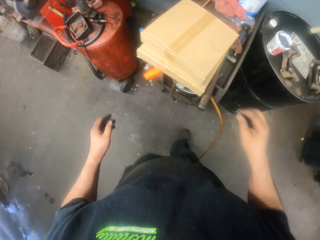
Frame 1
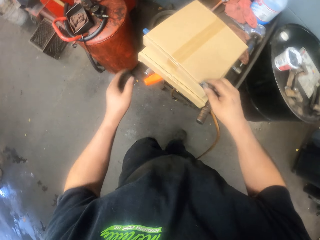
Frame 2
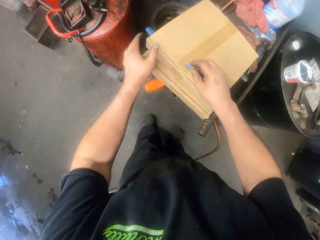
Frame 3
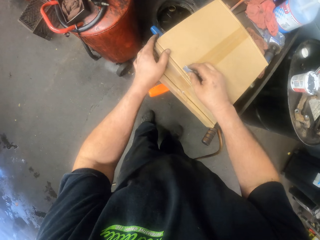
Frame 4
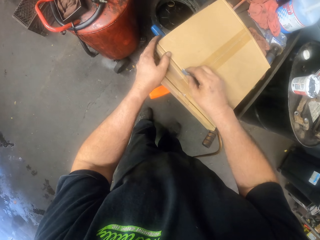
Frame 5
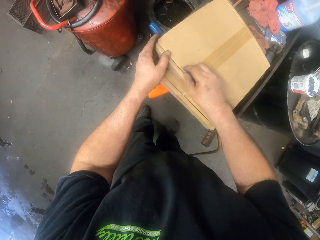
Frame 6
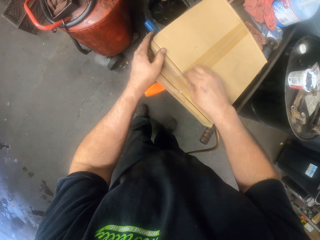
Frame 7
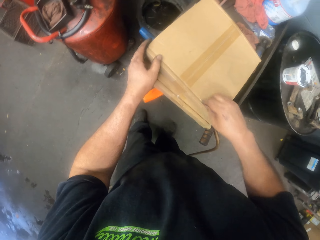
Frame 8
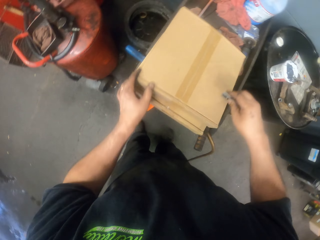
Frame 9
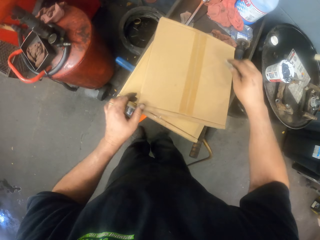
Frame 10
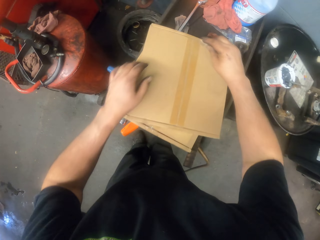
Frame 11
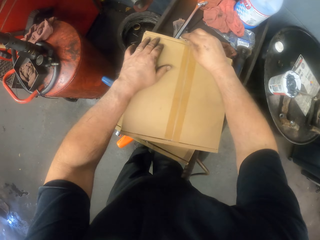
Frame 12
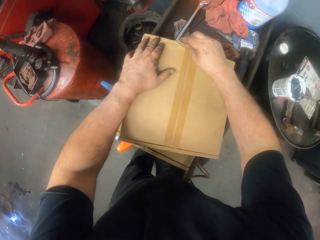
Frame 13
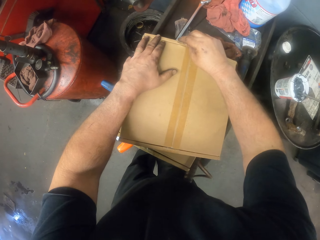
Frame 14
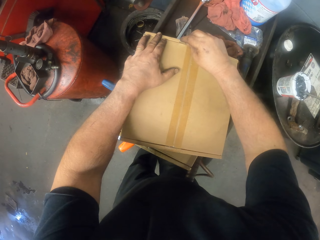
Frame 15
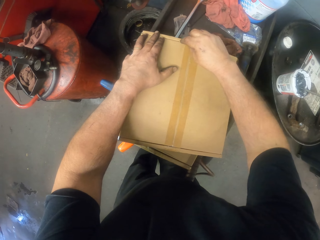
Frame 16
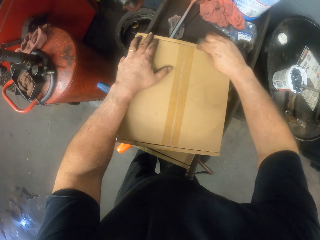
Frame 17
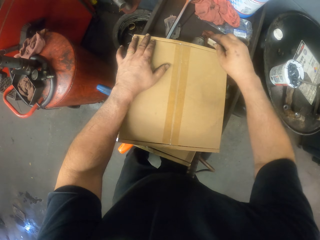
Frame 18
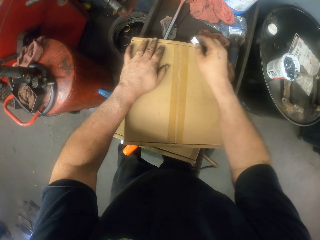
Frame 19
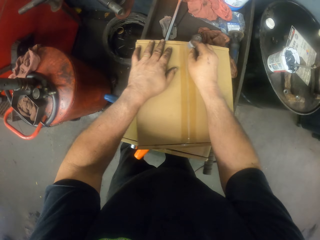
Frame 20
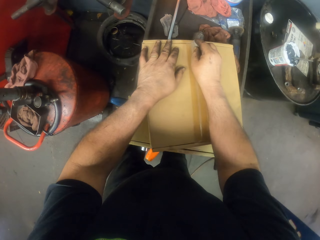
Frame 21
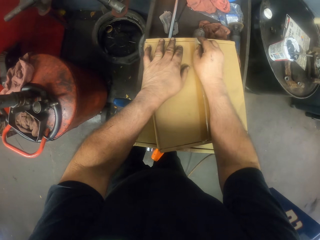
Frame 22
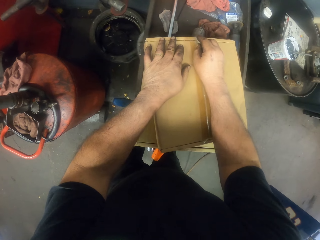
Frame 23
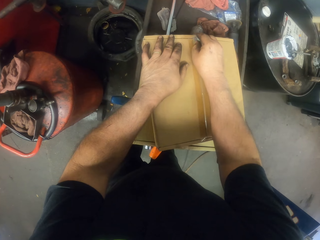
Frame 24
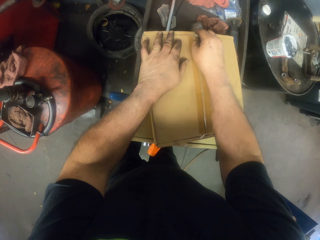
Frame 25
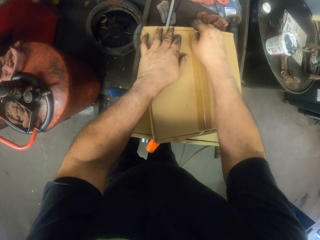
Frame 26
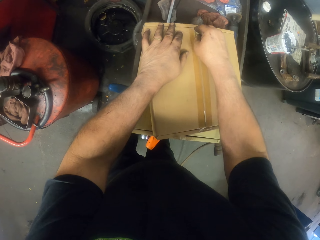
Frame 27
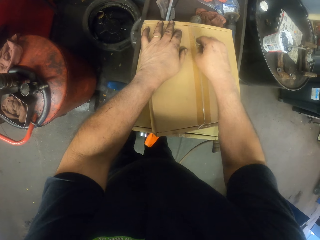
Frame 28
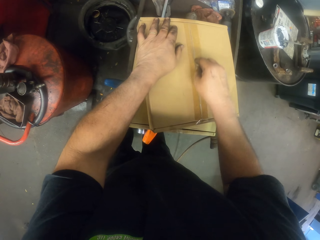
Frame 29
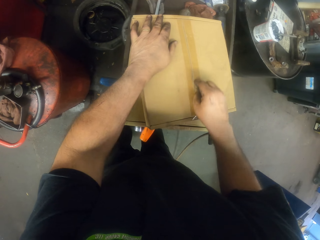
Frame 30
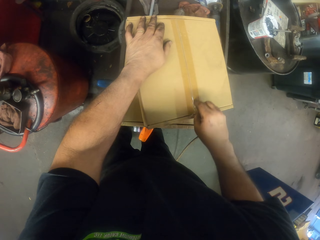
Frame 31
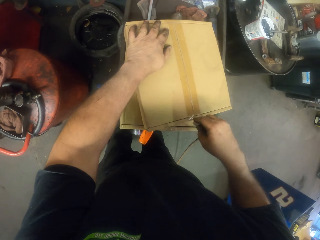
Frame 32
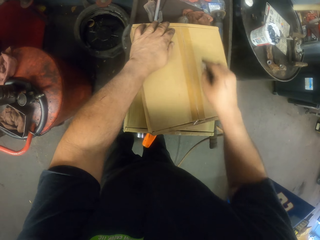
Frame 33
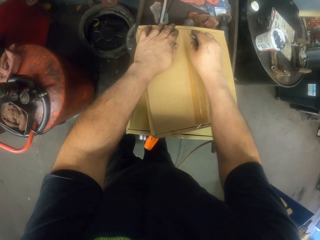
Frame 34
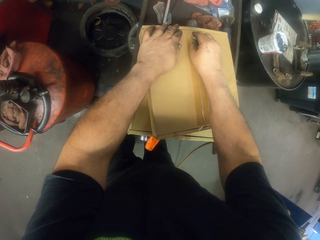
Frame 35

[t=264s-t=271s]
The camera wearer cuts the sellotape on the box.

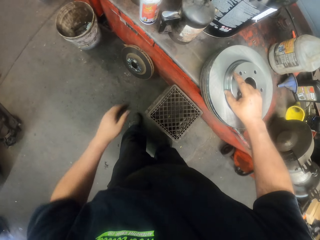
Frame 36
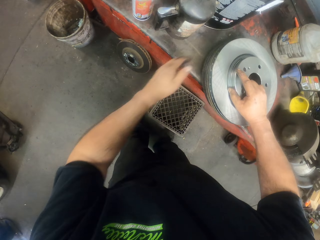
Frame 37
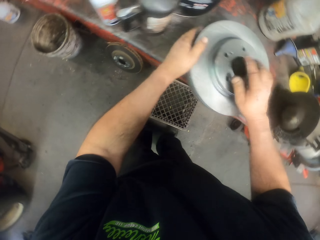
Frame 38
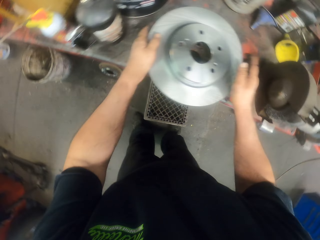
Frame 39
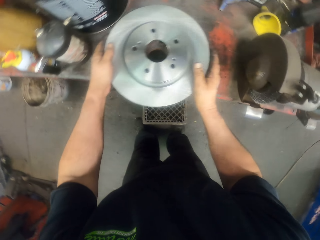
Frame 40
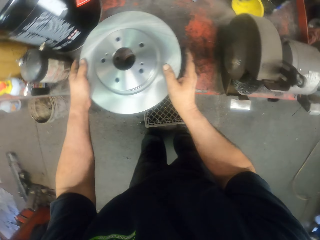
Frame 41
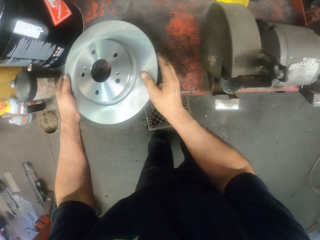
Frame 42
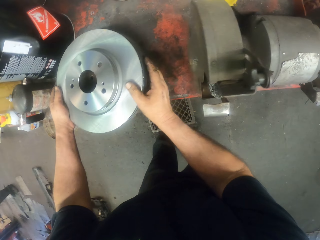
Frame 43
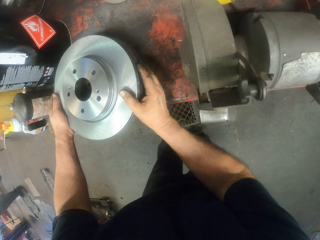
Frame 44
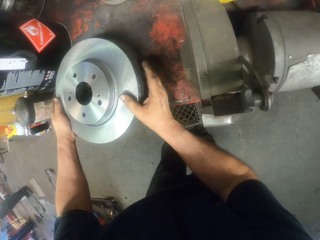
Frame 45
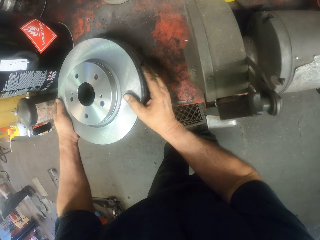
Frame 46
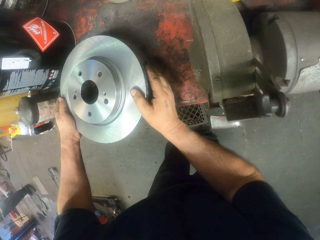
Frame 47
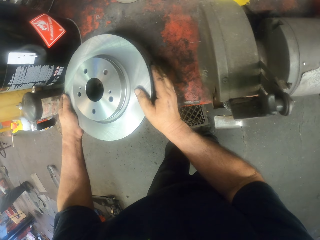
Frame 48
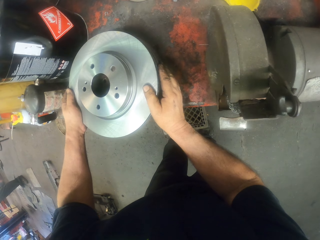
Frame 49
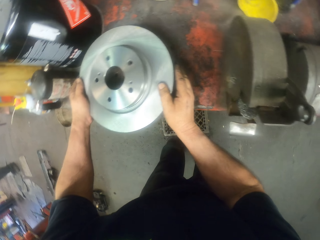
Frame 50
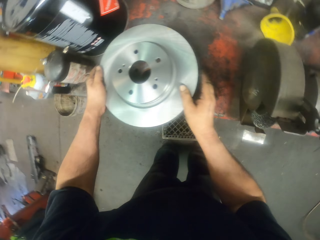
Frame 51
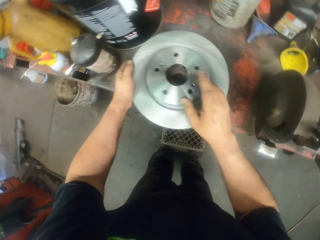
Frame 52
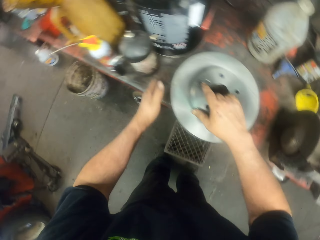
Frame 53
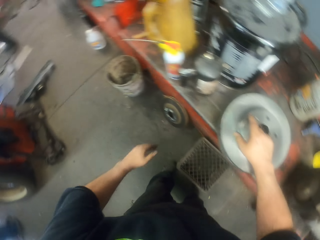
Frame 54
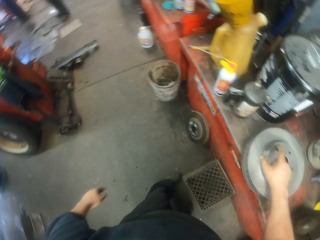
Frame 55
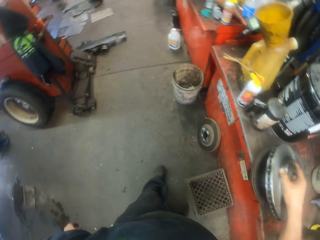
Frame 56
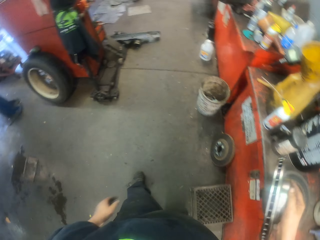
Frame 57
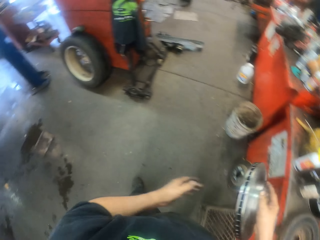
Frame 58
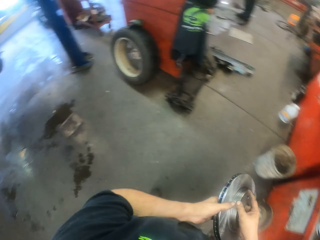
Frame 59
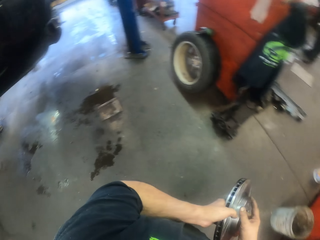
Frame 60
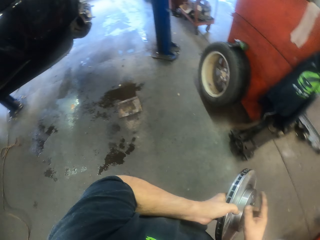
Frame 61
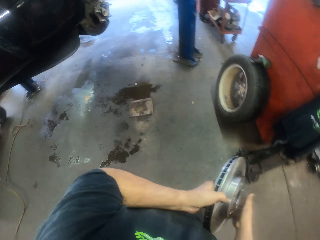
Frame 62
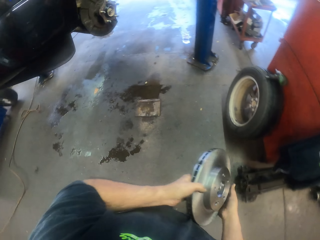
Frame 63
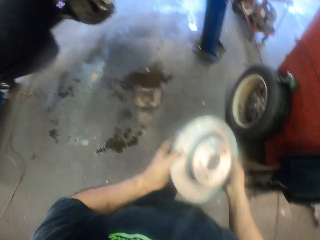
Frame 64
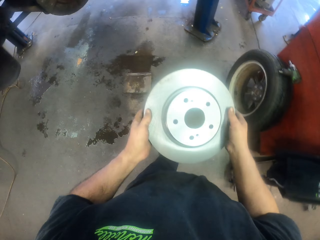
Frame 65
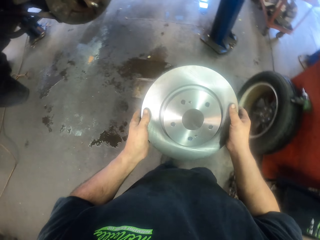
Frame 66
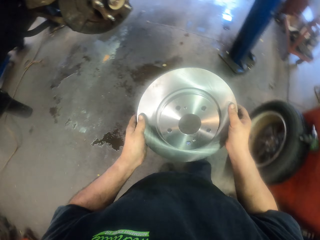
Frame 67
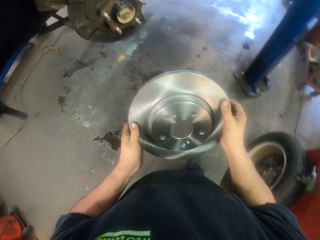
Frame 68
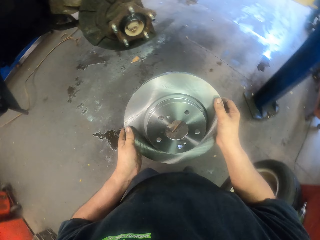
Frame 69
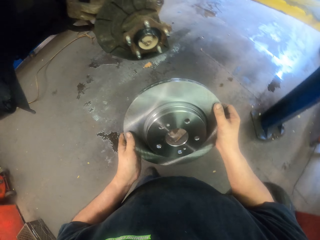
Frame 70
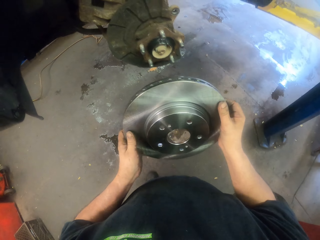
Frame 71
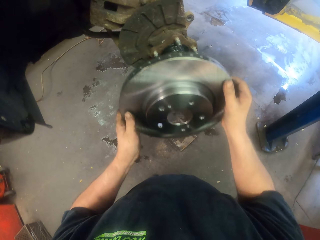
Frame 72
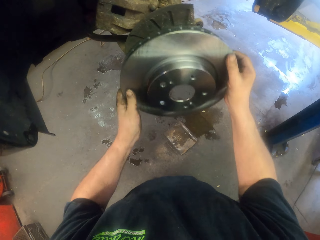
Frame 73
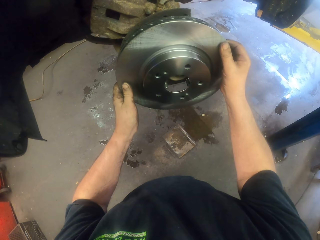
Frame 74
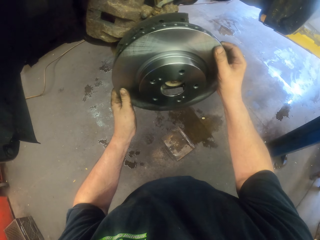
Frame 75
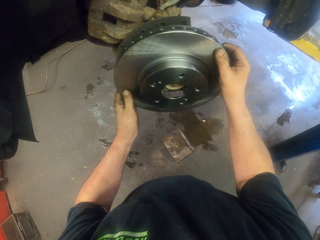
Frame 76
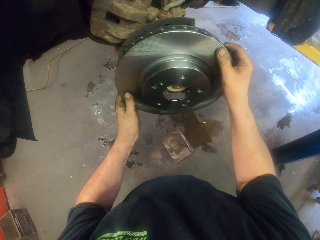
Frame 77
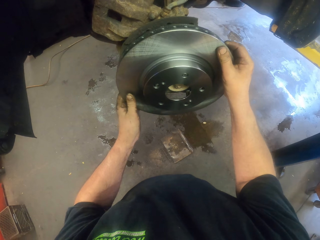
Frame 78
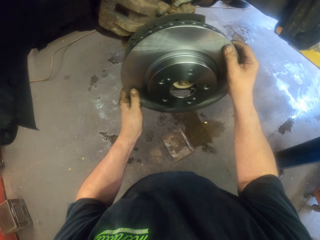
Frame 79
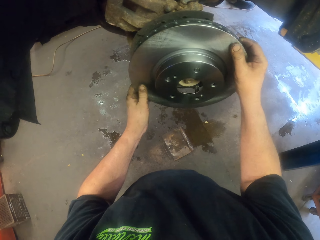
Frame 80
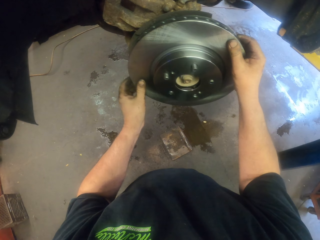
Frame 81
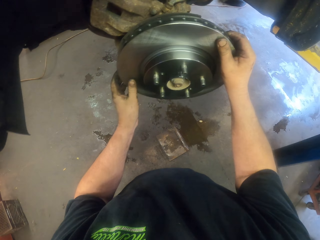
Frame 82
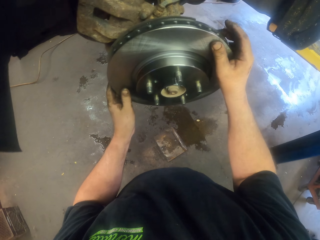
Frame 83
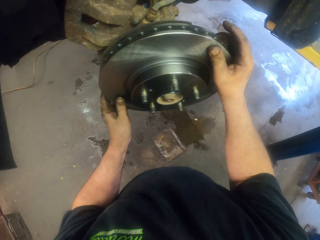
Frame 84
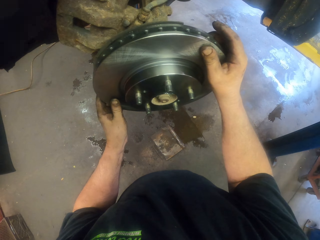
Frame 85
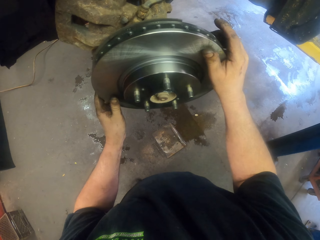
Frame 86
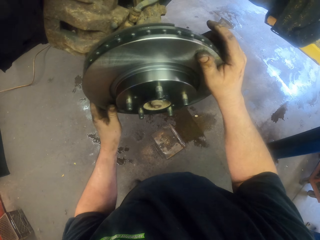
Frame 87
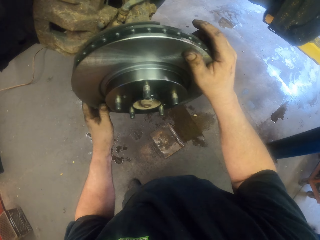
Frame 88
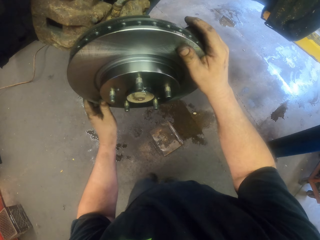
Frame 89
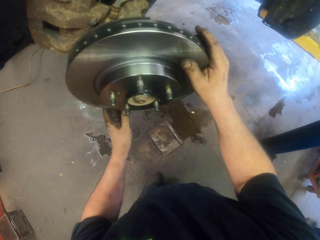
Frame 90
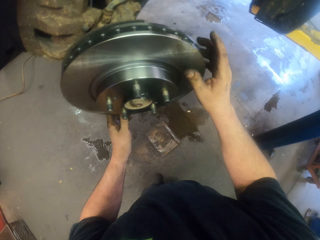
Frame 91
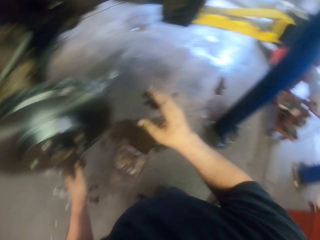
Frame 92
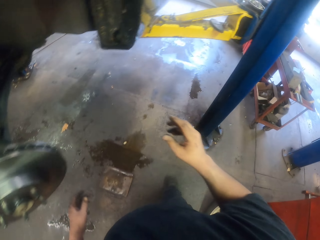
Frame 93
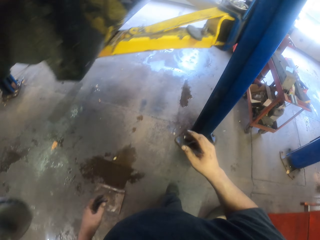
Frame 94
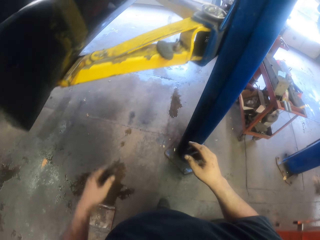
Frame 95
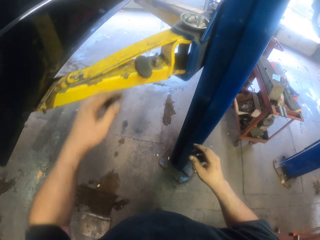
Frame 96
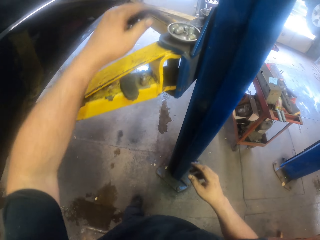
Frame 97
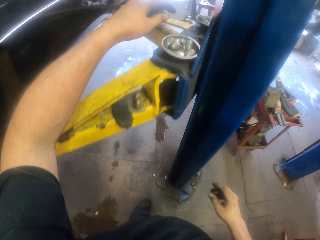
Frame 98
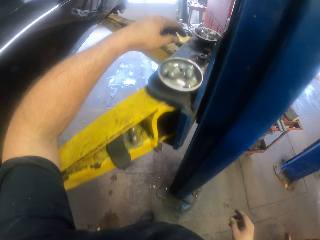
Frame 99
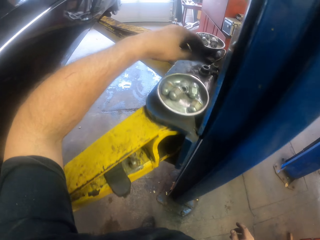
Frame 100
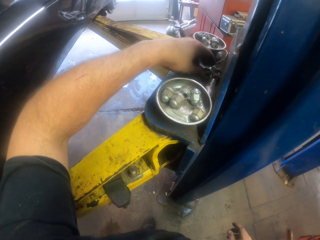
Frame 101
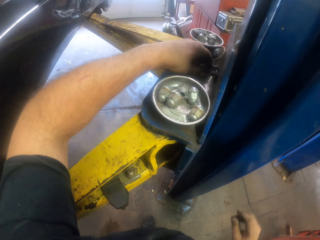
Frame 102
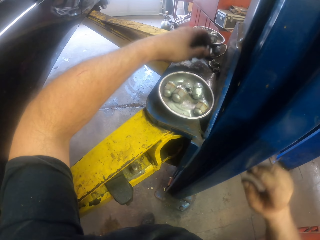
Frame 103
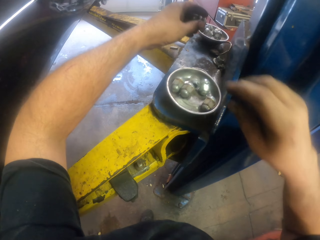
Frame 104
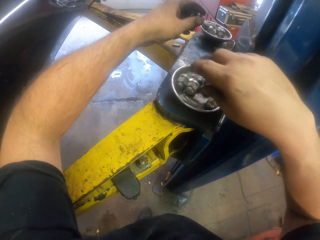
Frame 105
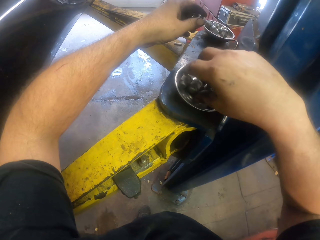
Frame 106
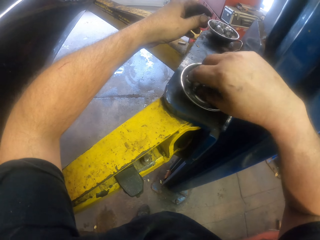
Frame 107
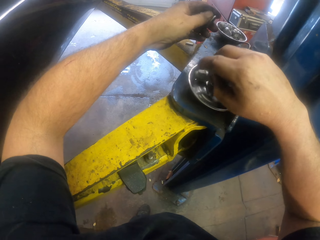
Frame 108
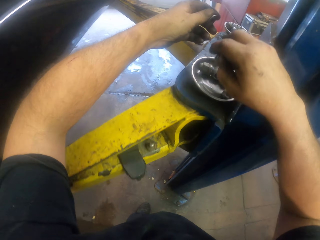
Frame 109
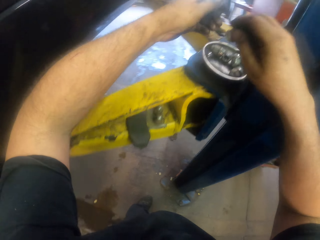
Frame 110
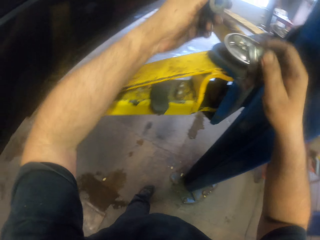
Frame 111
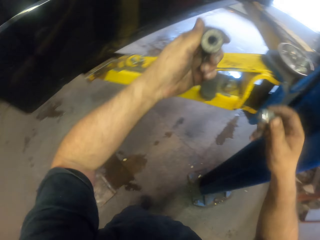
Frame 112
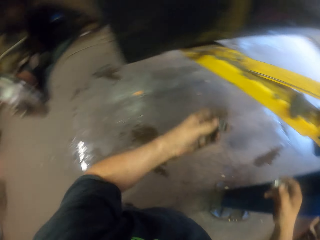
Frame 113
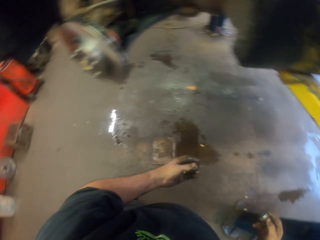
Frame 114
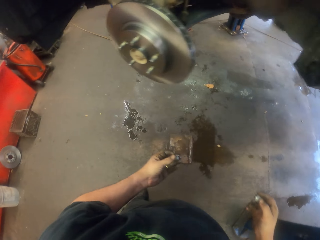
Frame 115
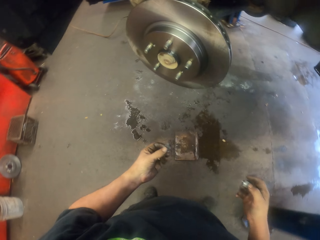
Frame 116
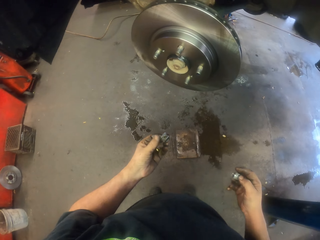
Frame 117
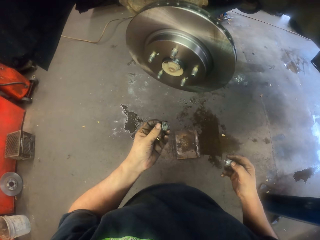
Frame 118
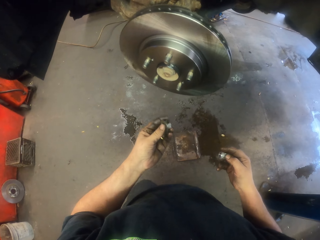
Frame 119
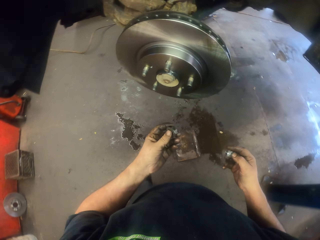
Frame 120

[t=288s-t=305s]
The camera wearer levels the tire plate or wheel disk with an object. They move the hand on the wheel disk. They pick up the tire plate. They walk. They fix the wheel disk on the wheel hub. They pick up lug nuts. They pick up the bolt.
